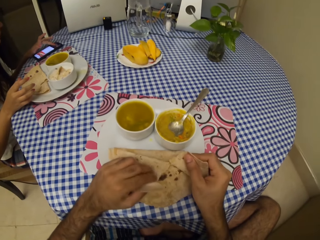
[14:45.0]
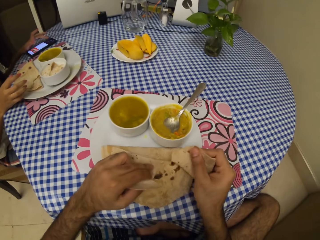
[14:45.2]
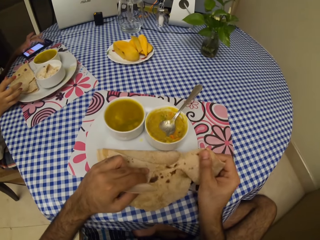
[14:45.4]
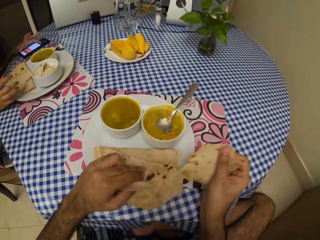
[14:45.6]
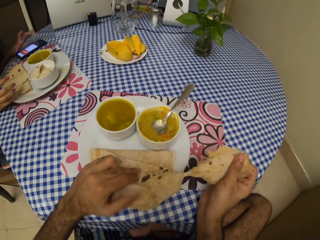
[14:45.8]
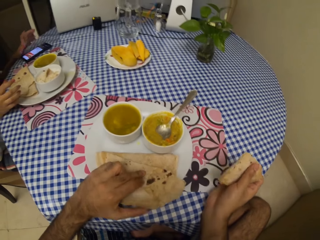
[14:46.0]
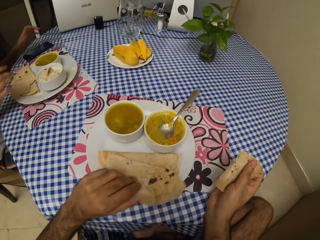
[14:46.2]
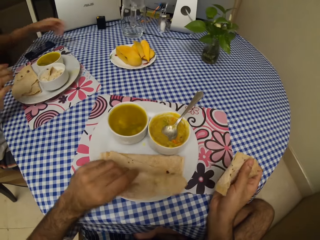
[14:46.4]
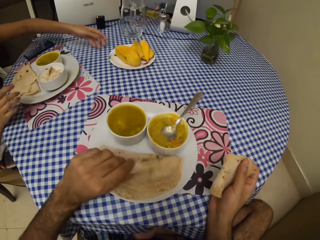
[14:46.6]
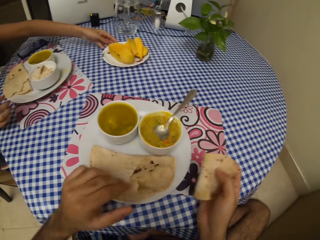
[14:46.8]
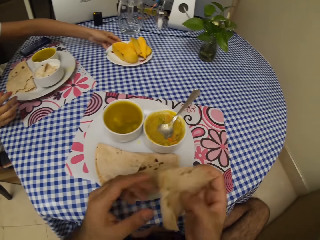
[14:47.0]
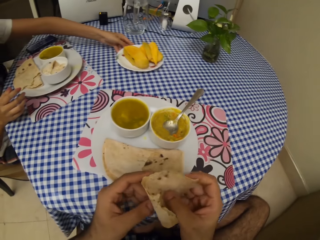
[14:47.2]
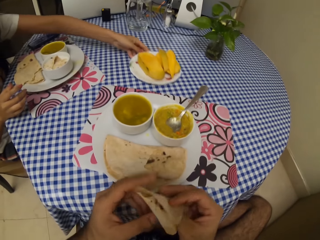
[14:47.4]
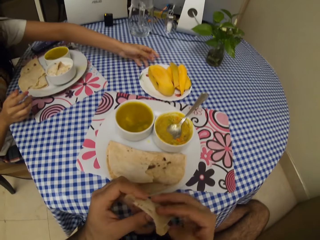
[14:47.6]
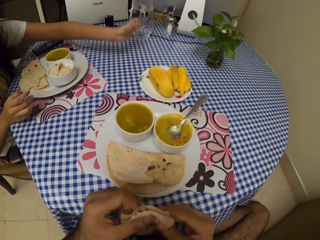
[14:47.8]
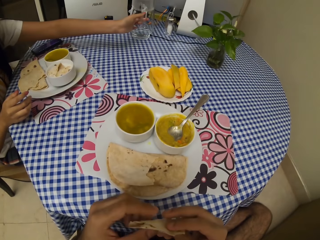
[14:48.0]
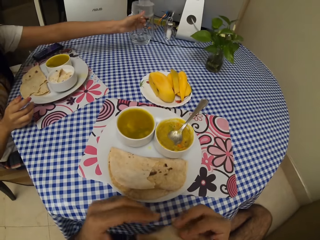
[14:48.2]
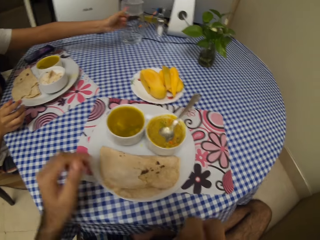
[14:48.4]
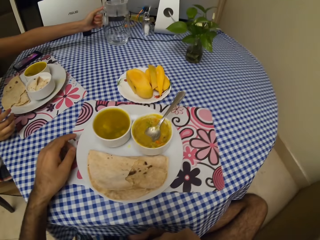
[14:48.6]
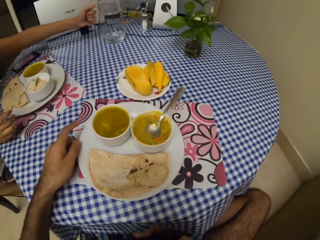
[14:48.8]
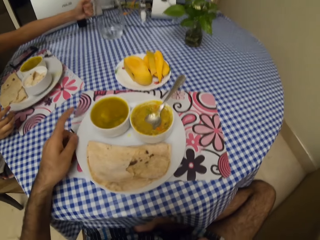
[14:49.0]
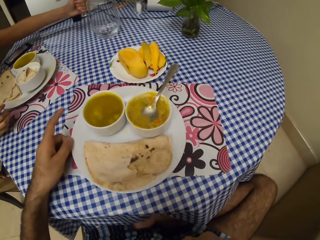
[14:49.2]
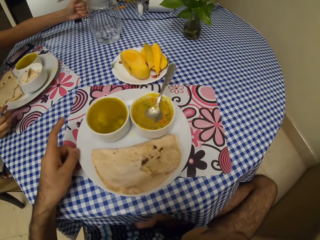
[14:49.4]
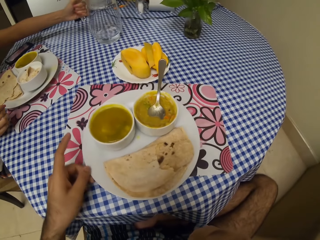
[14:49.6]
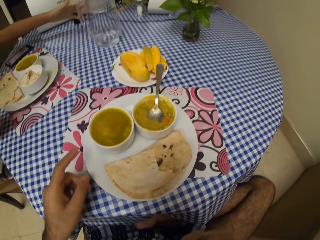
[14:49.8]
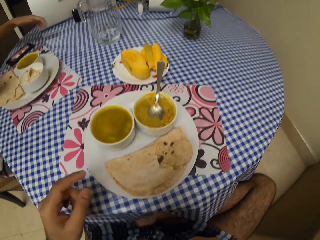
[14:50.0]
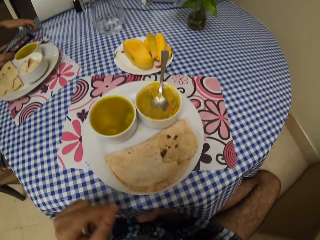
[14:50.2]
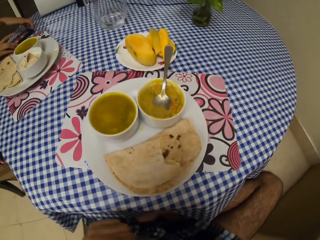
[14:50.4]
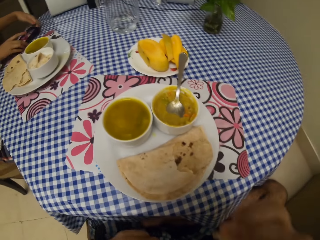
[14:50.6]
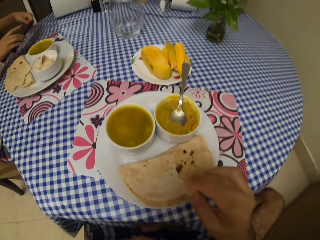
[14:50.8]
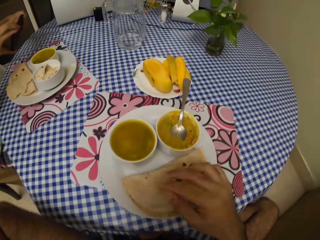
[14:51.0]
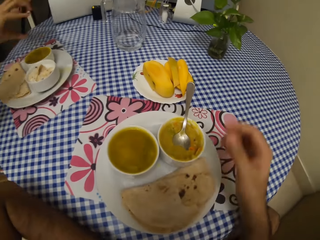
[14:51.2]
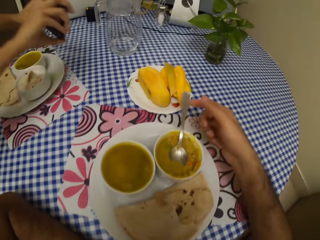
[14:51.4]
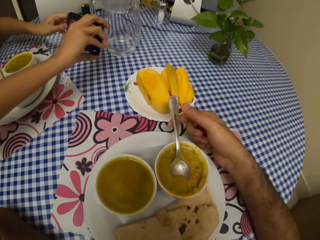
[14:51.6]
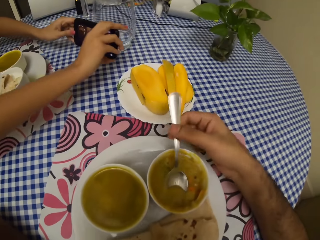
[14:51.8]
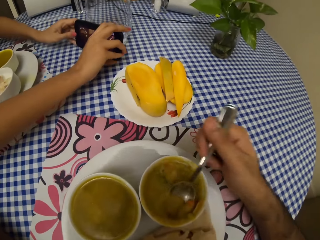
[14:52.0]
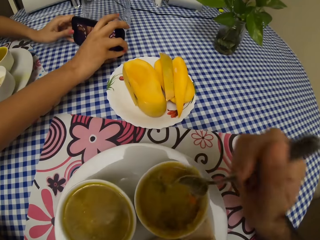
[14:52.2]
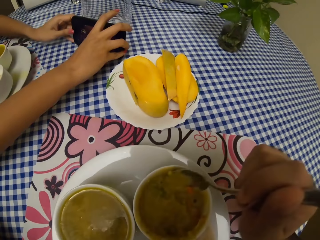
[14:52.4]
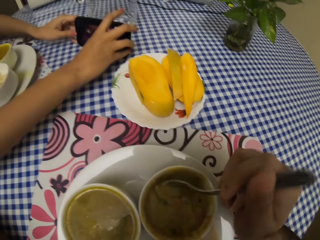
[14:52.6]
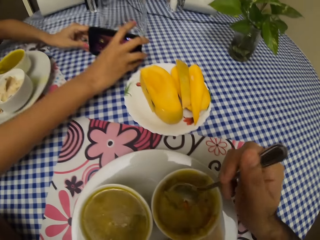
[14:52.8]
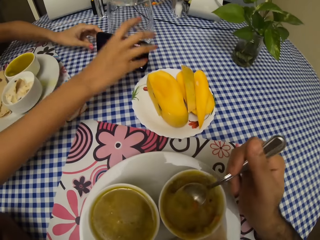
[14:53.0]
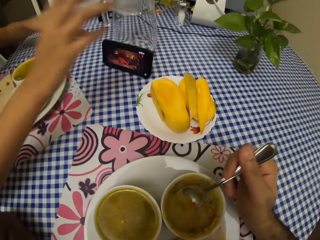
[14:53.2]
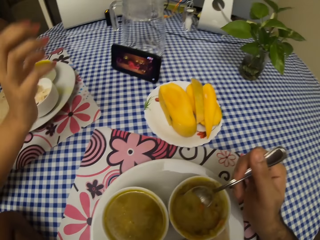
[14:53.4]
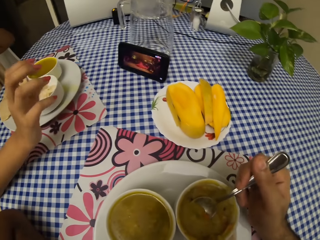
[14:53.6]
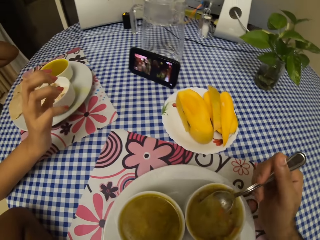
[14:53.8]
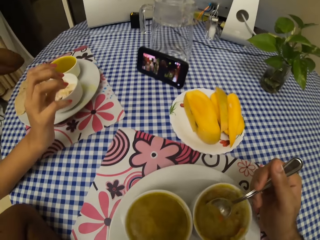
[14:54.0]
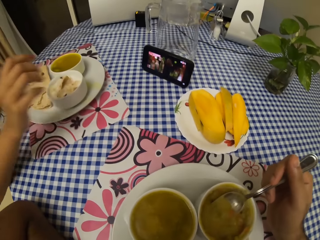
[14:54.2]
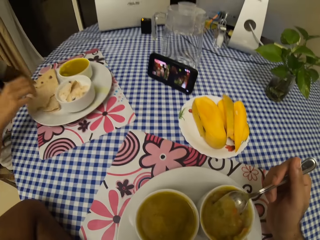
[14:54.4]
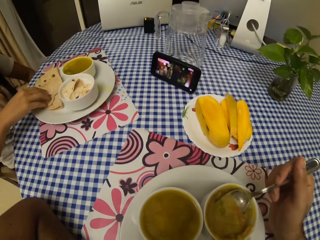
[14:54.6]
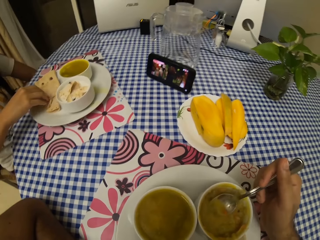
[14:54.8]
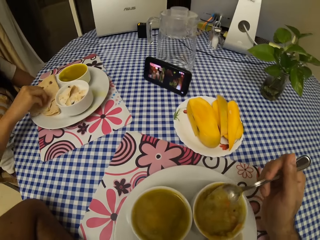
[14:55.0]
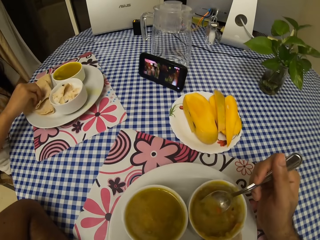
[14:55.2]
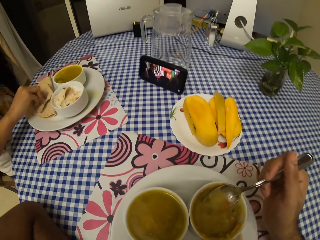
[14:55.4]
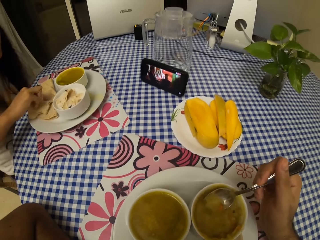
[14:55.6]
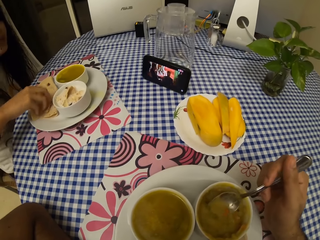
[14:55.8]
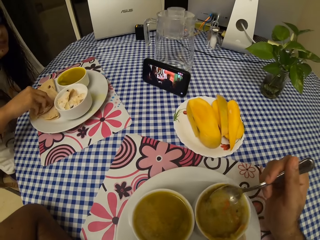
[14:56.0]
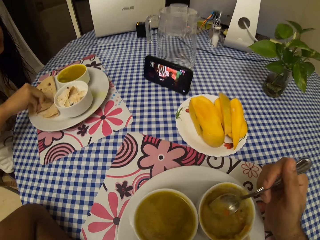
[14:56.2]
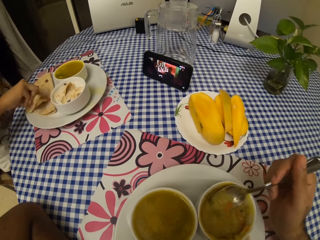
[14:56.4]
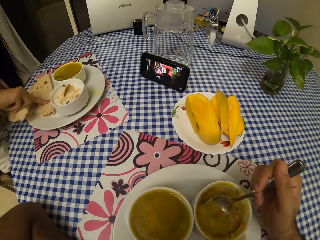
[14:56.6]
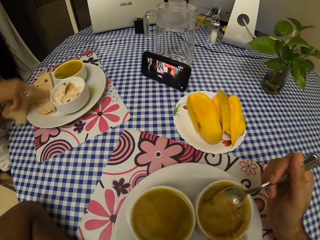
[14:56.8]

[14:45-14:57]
The camera wearer eats roti. They rotate the plate. They put the roti on the plate. They hold a spoon. They eat food. They scoop food from the bowl.

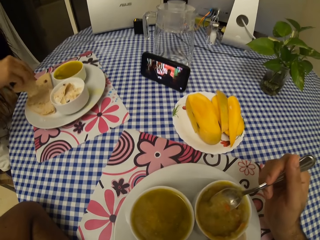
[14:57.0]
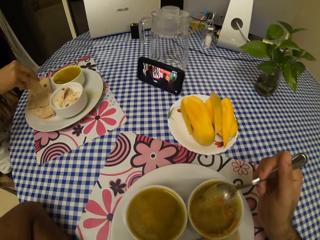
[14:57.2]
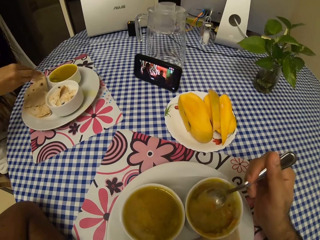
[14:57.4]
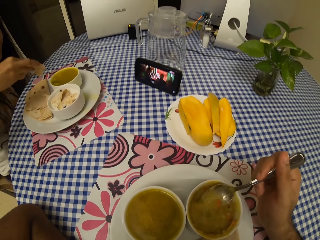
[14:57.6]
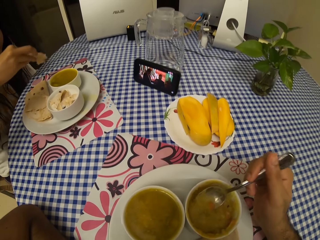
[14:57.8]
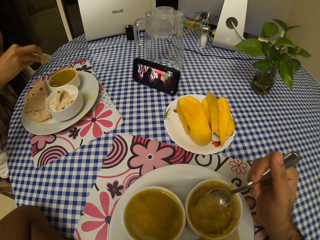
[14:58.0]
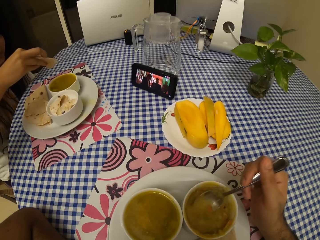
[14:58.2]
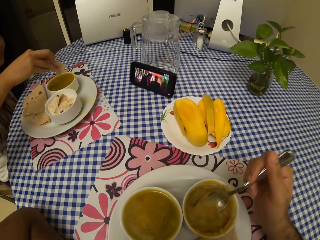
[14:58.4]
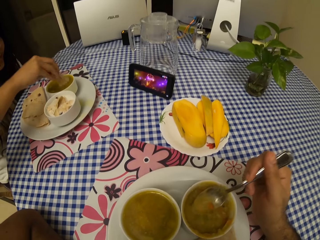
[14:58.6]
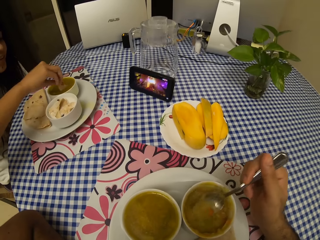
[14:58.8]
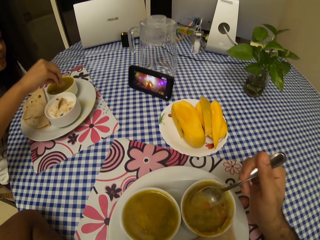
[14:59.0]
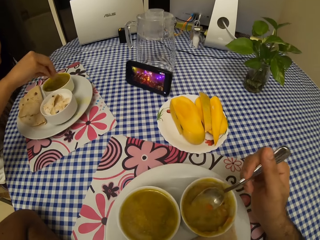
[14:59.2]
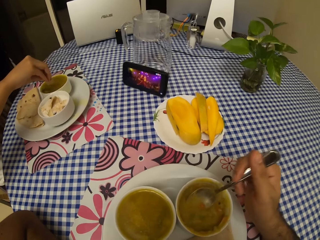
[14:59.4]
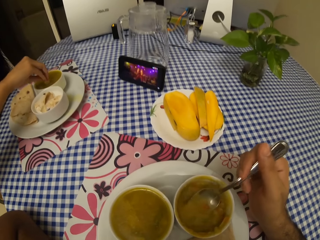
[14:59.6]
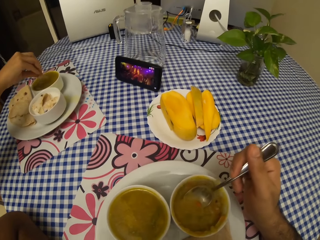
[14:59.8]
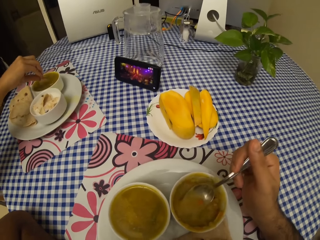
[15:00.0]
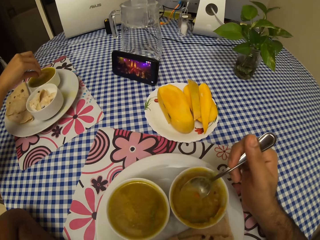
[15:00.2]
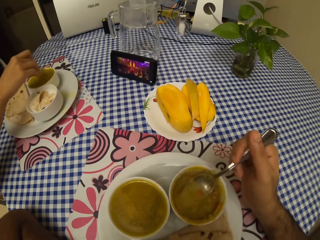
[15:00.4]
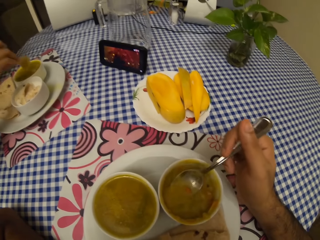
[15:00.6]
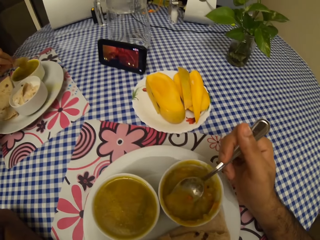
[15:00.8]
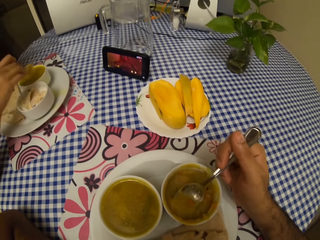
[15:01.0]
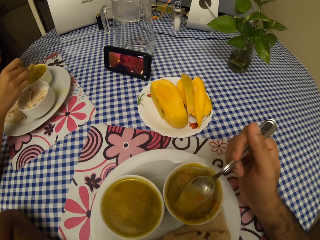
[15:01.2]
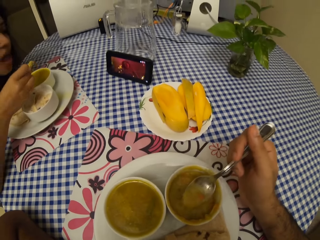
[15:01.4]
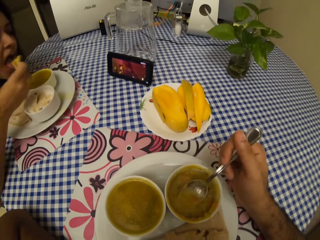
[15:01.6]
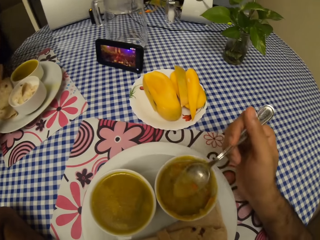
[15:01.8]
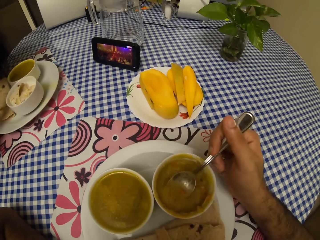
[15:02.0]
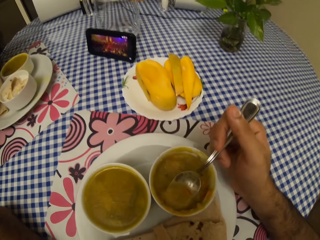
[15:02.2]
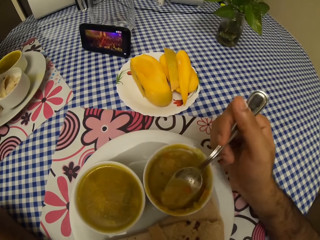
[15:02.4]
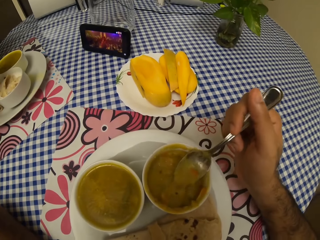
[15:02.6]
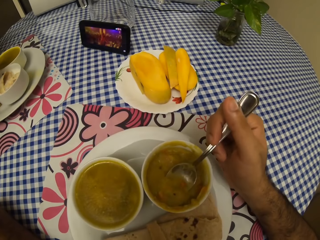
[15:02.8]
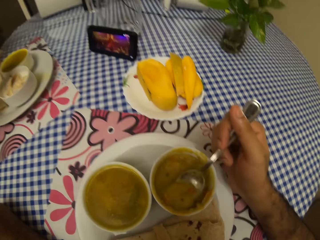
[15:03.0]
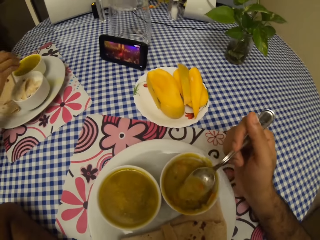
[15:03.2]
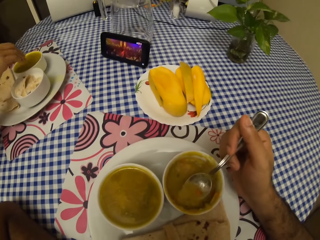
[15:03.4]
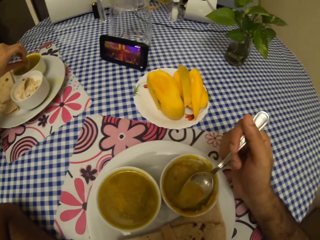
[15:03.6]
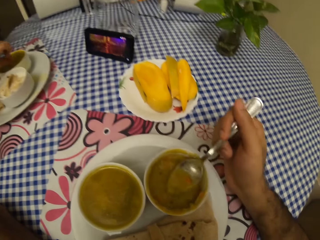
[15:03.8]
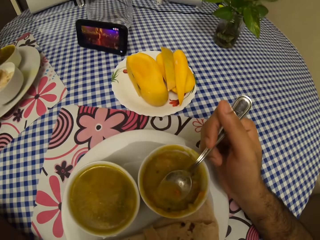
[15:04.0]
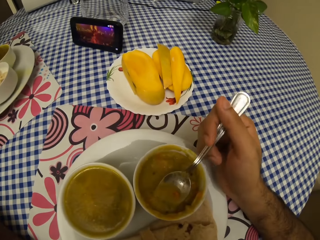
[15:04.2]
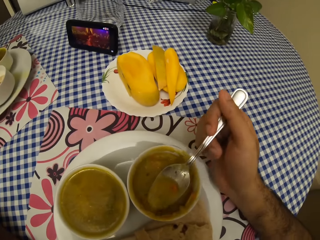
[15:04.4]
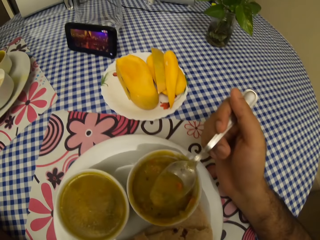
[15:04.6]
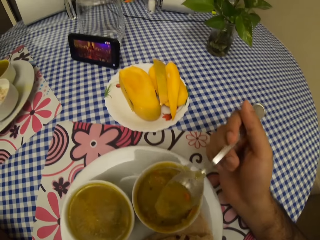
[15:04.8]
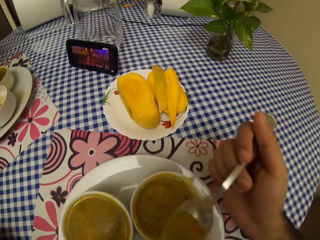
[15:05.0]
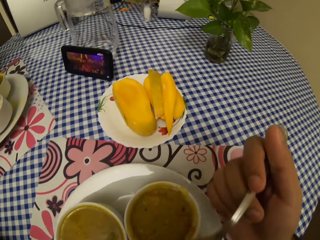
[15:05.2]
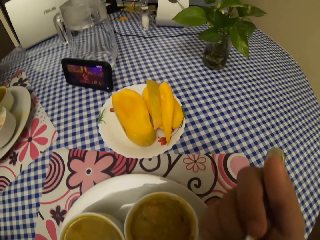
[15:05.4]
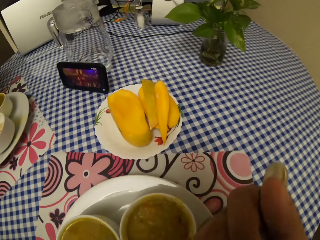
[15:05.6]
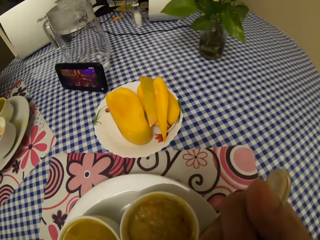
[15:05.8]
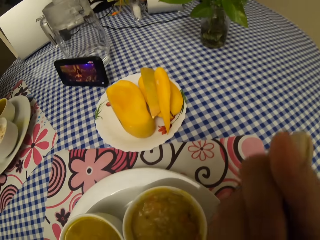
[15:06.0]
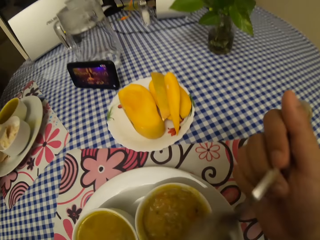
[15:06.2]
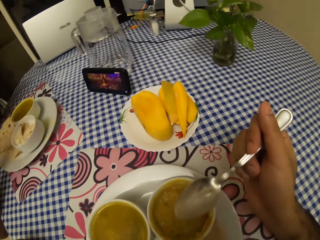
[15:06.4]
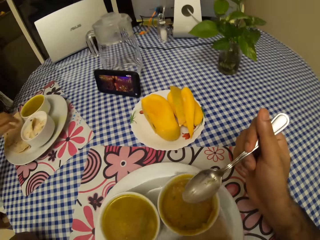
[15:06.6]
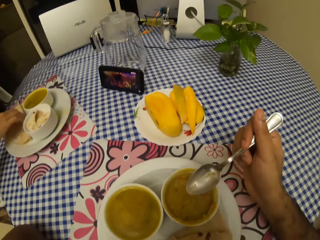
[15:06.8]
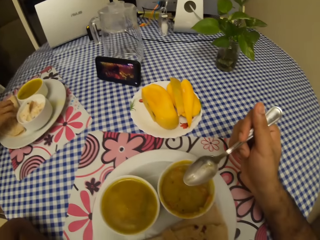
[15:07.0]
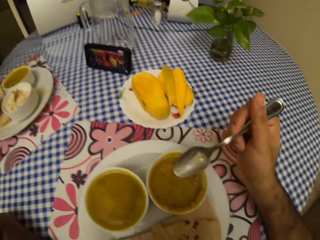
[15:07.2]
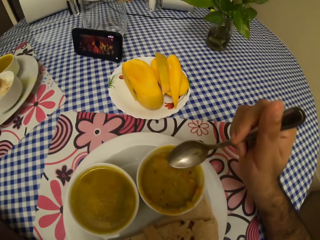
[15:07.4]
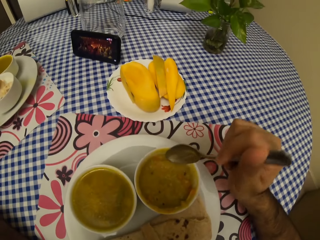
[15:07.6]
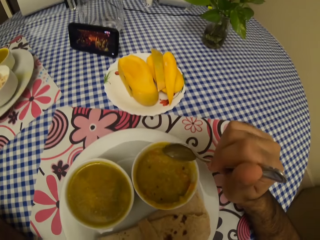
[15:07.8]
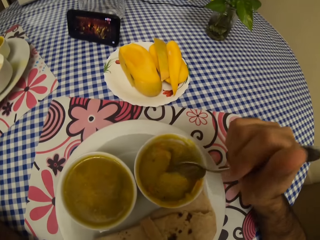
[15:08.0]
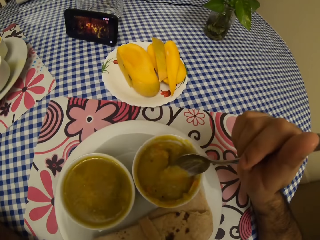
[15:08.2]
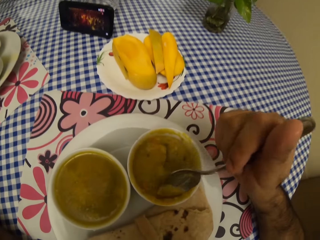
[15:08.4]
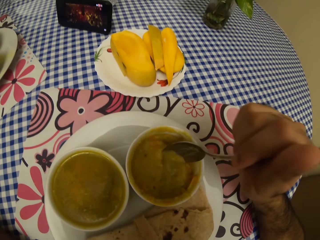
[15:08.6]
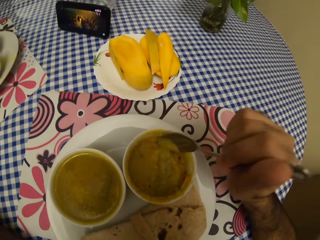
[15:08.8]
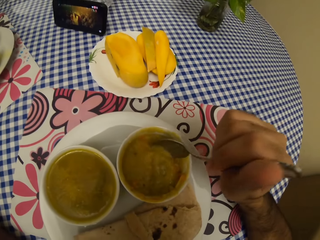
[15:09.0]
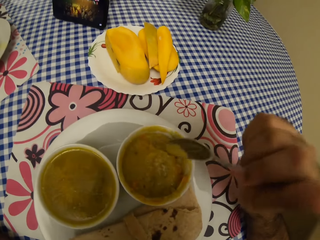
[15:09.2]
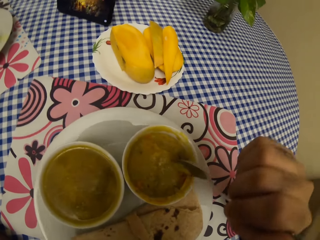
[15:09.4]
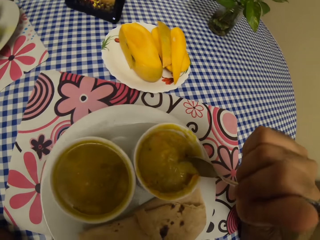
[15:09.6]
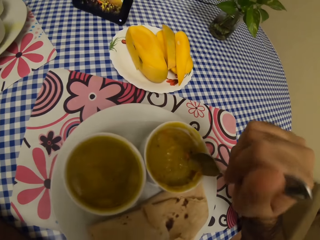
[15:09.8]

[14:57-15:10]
The camera wearer eats with a spoon. They scoop food from the bowl.
